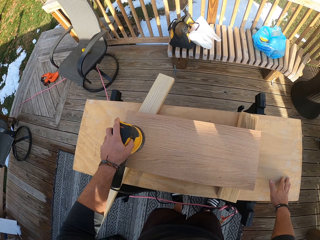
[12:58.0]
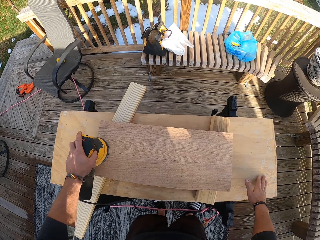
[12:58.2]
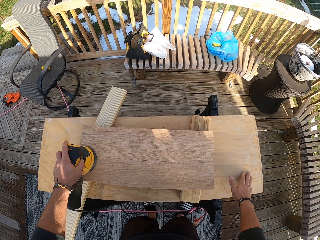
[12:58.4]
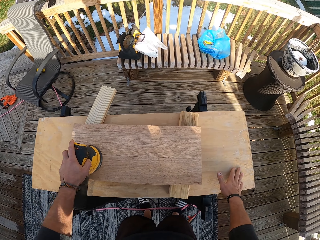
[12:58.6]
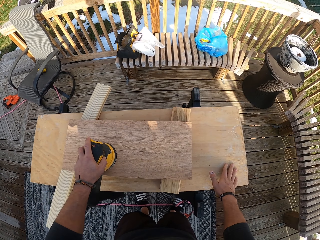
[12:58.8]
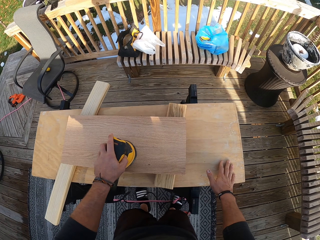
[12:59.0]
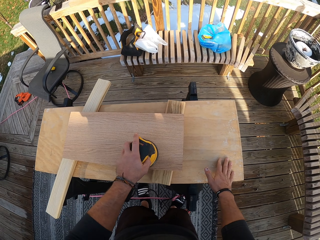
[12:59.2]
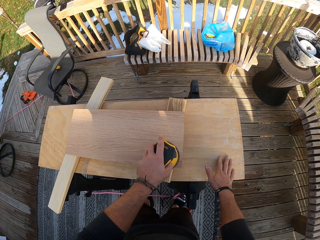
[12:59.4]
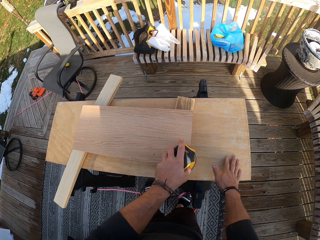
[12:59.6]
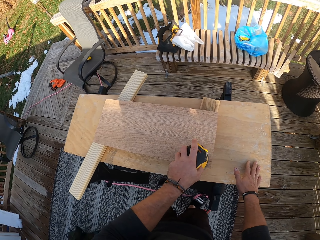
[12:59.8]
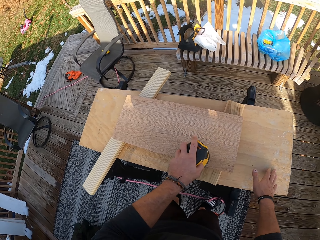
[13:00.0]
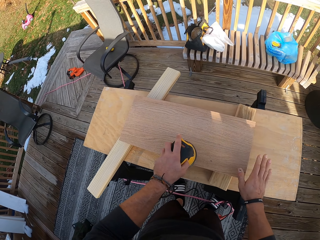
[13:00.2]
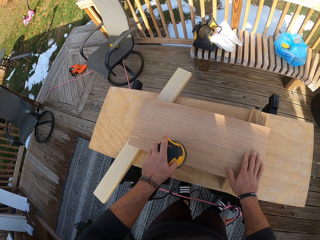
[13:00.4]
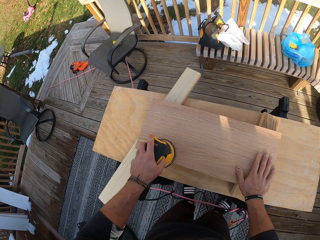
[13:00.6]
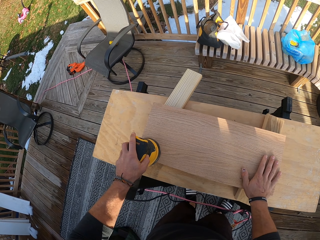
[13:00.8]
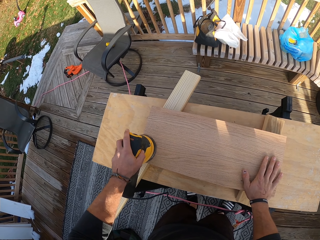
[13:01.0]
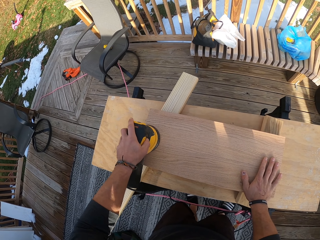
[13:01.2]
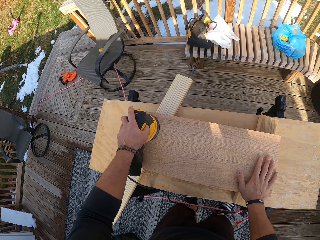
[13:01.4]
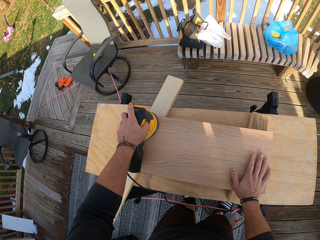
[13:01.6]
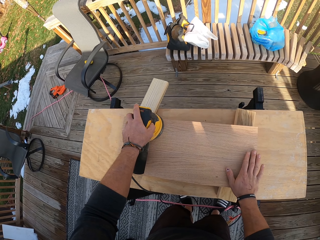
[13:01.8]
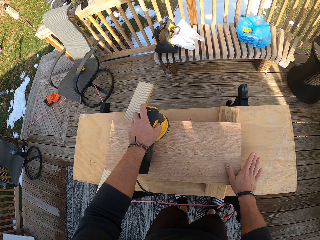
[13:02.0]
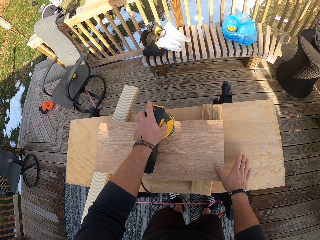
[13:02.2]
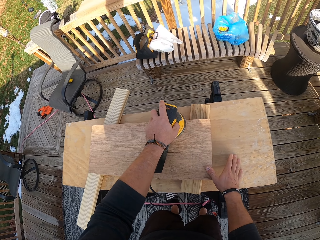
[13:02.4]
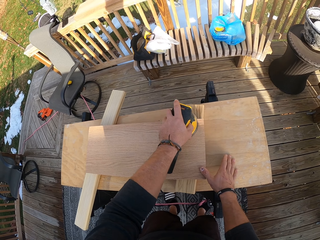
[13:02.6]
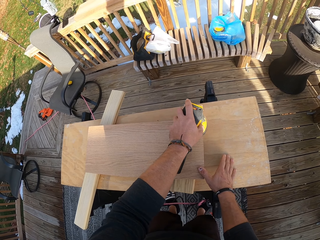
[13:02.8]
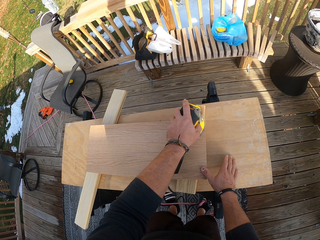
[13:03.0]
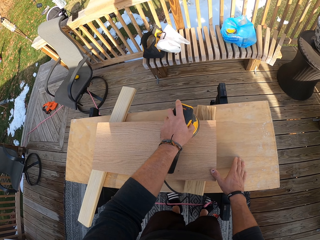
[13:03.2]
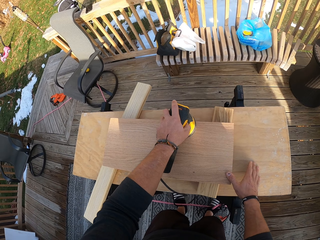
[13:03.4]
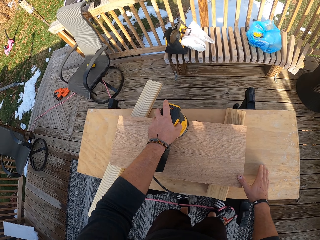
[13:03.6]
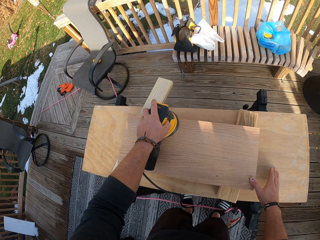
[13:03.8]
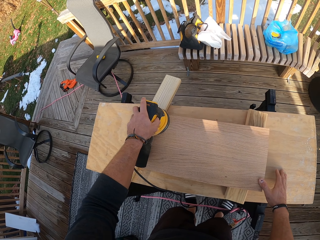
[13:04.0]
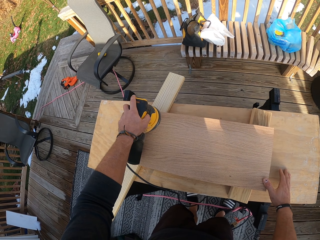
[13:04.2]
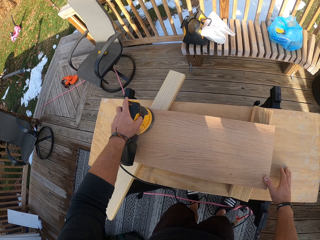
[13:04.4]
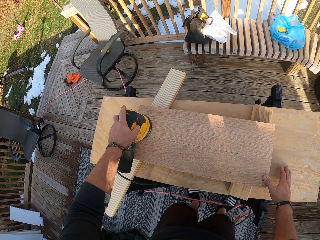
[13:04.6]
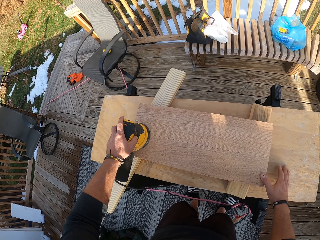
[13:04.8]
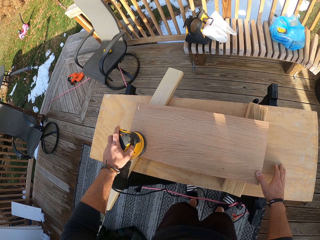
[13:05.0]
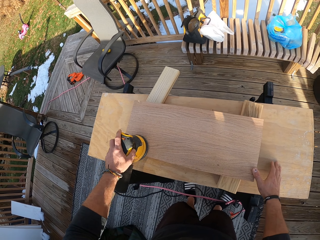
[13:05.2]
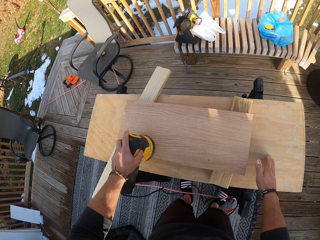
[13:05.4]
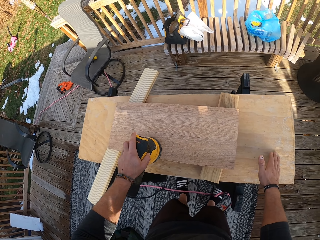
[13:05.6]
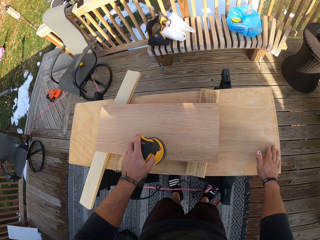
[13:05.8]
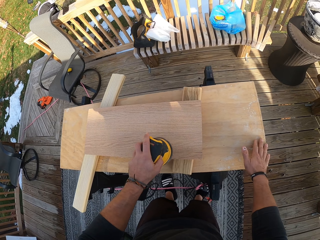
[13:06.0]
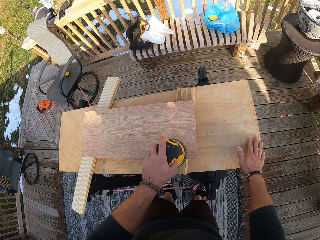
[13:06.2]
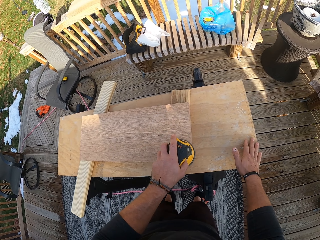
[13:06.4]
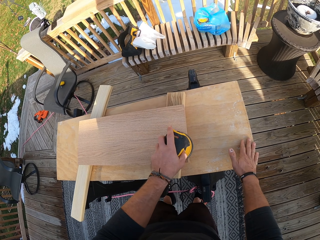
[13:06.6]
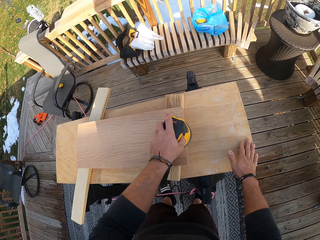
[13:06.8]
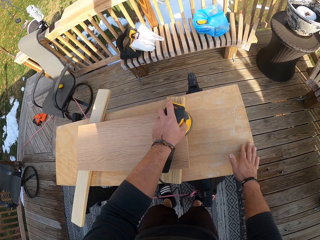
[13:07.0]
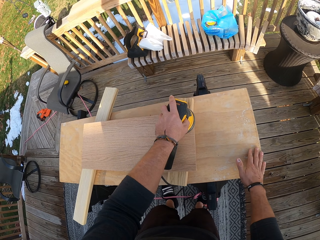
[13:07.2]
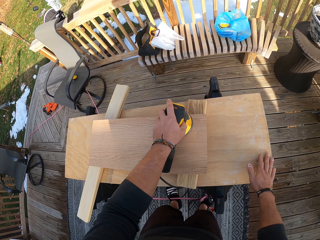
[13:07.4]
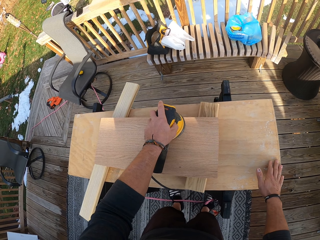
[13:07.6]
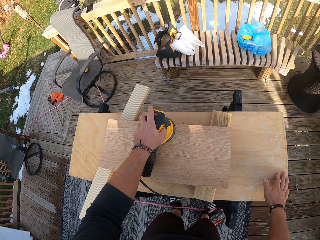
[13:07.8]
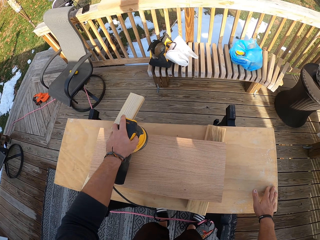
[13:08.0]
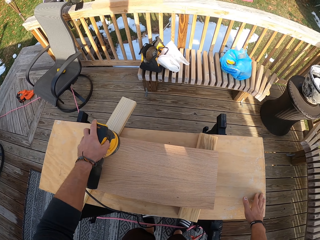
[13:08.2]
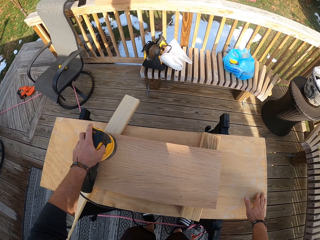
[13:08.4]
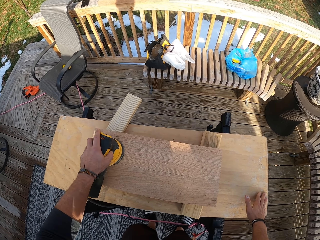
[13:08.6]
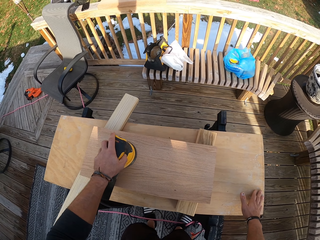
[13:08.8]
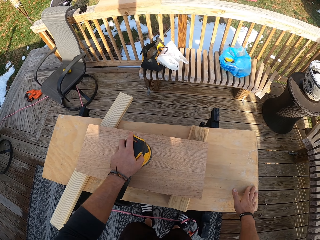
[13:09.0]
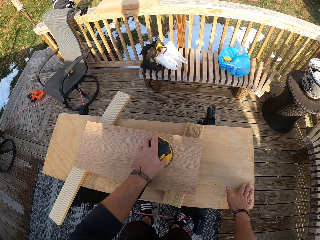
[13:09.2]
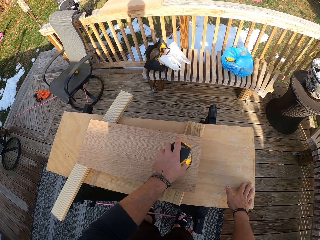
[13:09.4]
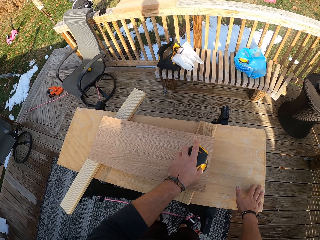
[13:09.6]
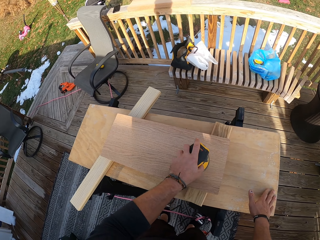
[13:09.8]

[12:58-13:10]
The camera wearer places his right hand on the plank of wood on the table. He smoothens the wood with the sander. He places his right hand on the plank of wood on the table and the table. He places his right hand on the table. He smoothens the wood with the sander.

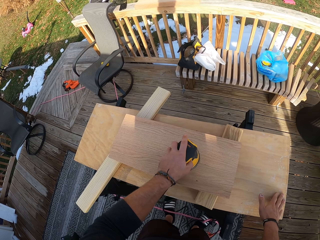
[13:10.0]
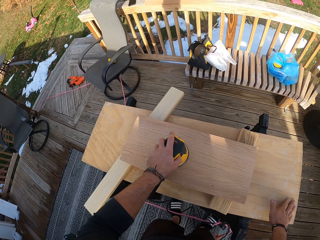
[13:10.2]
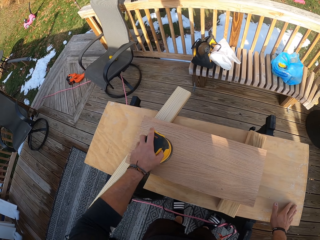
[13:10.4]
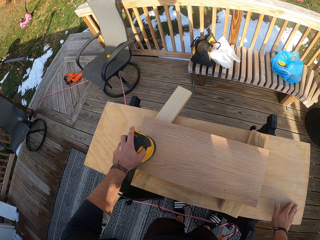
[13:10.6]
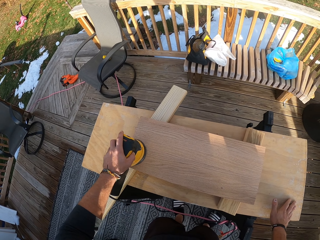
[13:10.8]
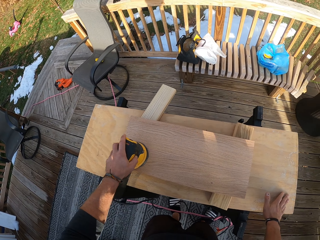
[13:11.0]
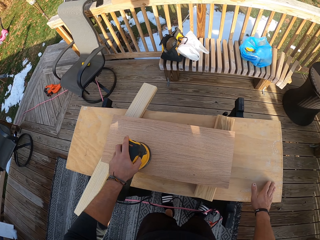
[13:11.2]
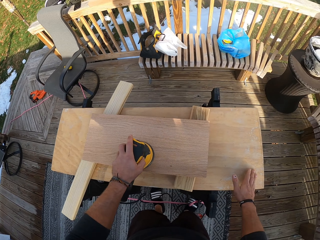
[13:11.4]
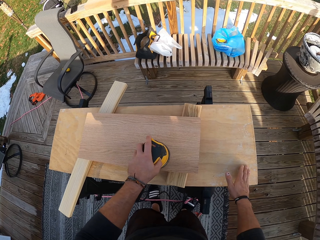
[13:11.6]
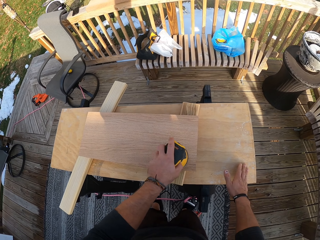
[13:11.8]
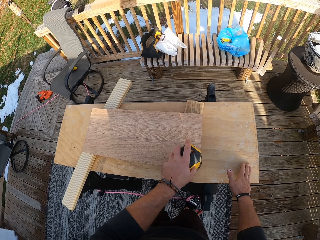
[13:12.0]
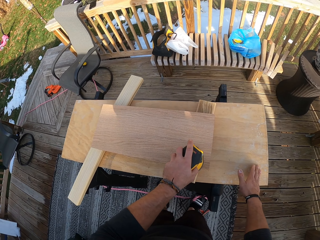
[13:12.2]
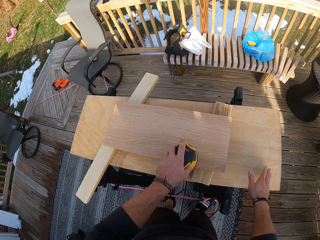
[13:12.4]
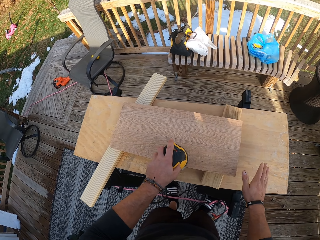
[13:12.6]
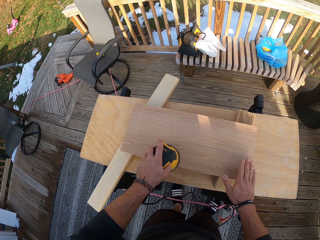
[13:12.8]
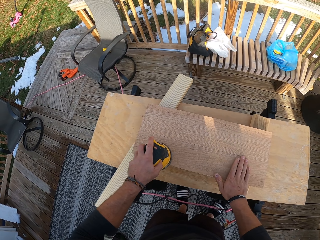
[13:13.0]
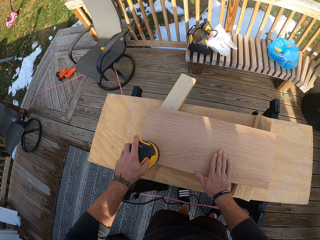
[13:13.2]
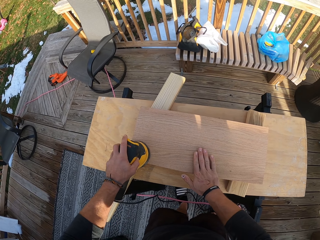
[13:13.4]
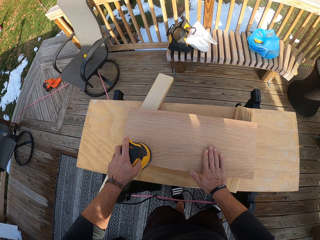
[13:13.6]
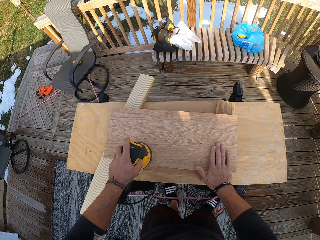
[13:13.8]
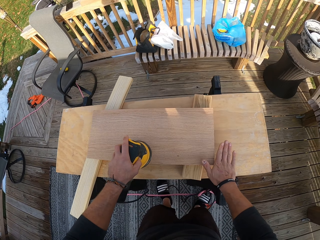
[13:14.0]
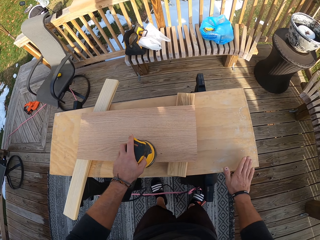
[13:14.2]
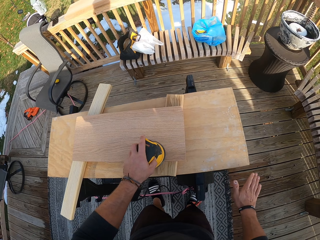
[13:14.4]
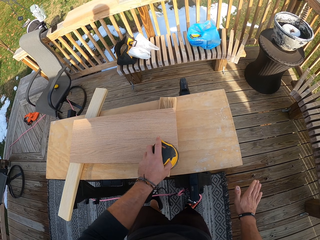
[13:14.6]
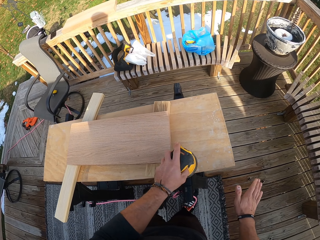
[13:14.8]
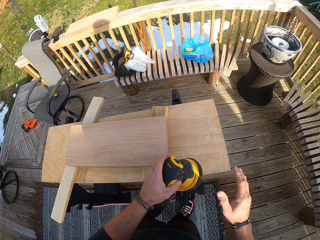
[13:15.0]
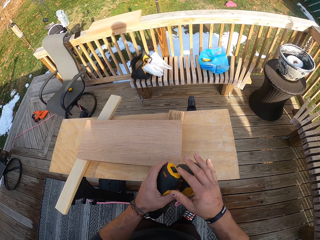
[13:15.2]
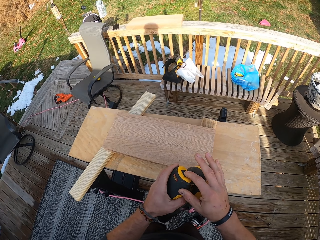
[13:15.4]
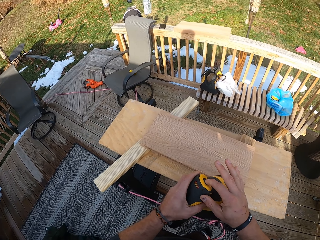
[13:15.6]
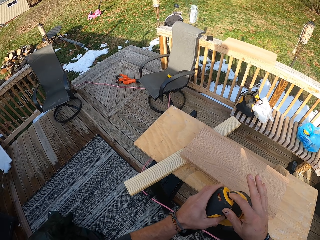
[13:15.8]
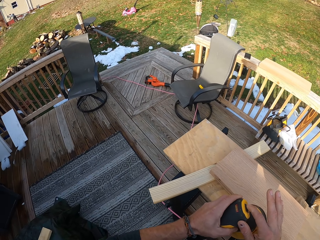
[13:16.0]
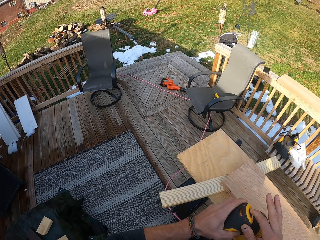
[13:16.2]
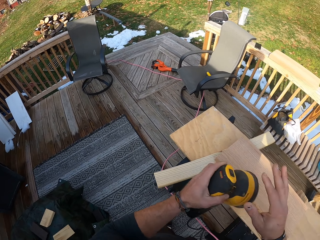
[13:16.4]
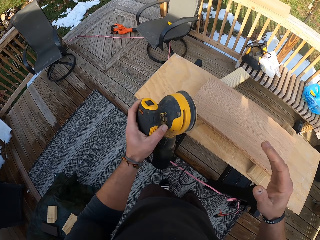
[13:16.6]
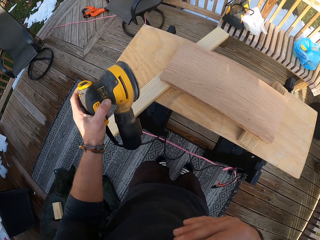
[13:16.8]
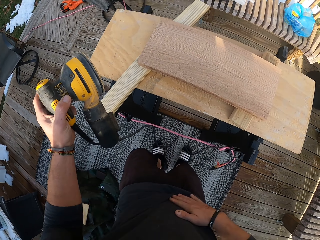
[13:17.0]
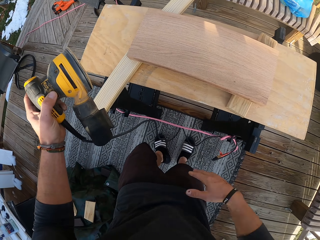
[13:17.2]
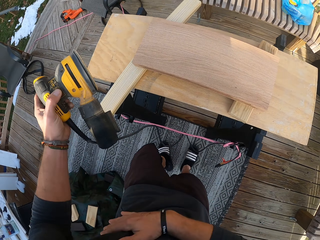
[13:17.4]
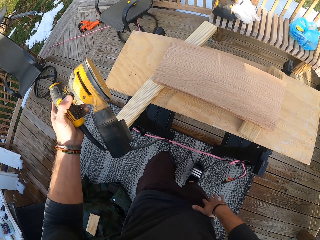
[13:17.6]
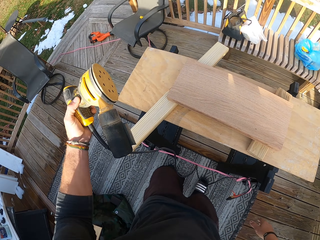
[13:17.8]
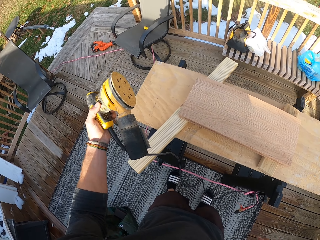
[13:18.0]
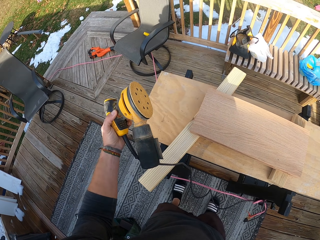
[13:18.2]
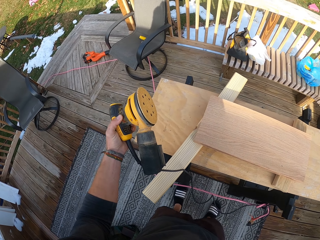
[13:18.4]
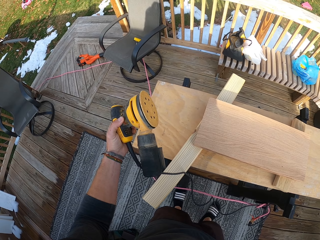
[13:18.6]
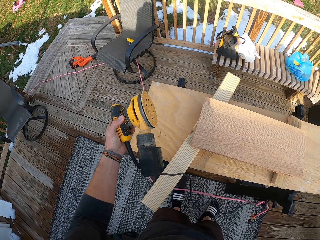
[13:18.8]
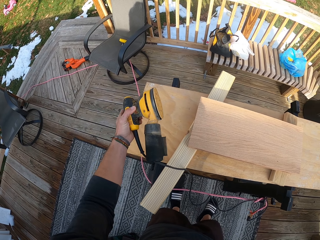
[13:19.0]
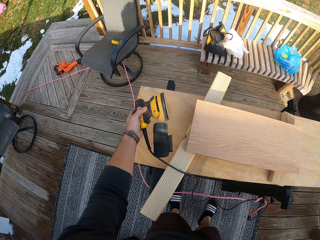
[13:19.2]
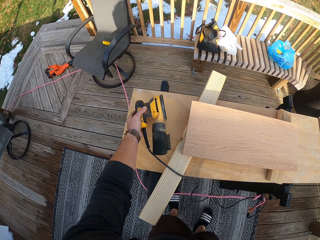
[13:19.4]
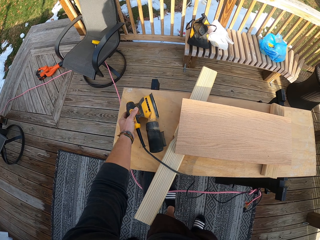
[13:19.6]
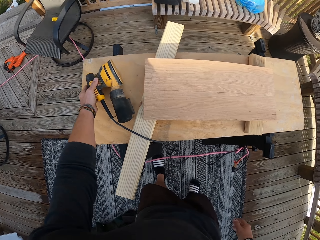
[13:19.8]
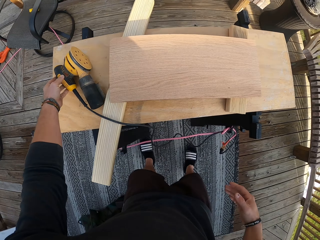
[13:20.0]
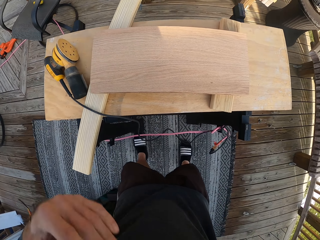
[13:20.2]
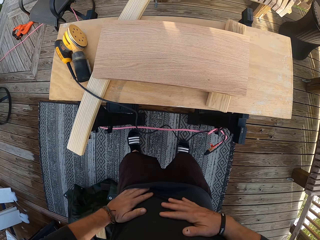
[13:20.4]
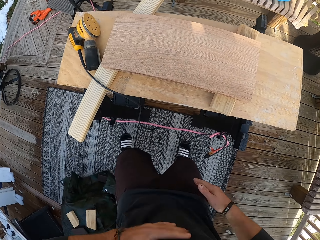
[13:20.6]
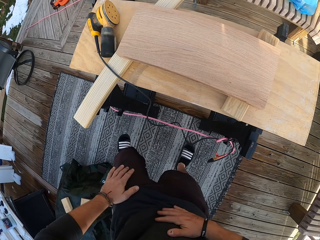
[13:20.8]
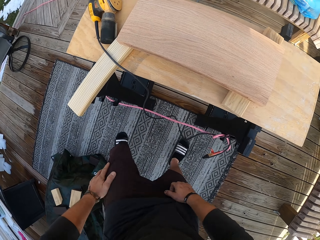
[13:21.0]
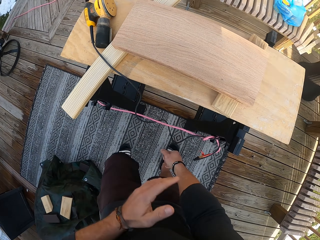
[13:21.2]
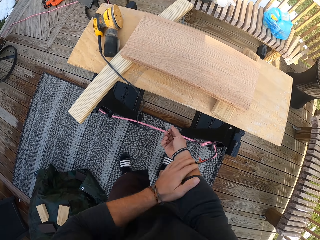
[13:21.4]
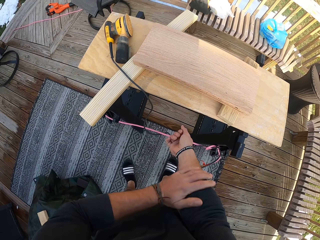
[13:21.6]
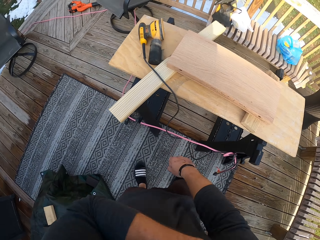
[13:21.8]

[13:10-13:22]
The camera wearer rubs his right hand on the plank of wood on the table. He smoothens the wood with the sander. He presses the button on the electric orbital sander in his left hand with his right index finger. He turns off the sander. He dusts his top with his right hand. He places the electric orbital sander in his left hand on the table. He dusts his top with both his hands. He dusts the right sleeve of his top with his left hand.
